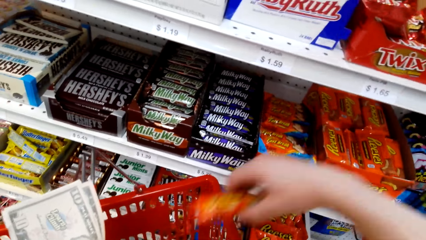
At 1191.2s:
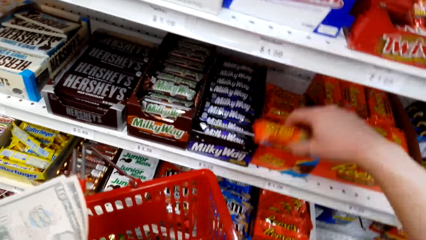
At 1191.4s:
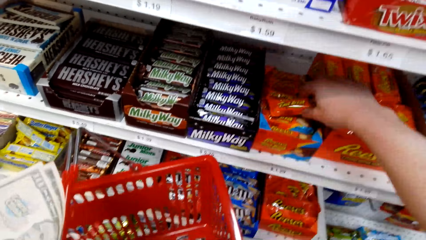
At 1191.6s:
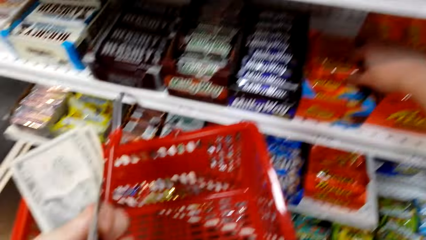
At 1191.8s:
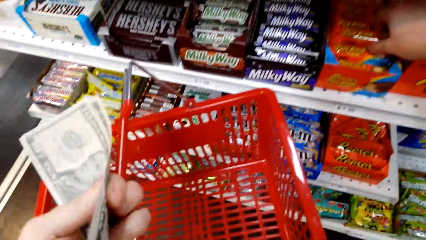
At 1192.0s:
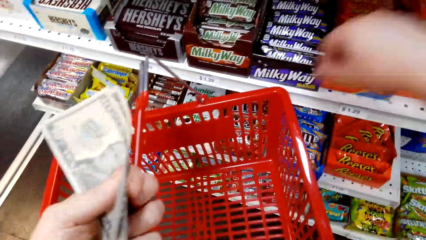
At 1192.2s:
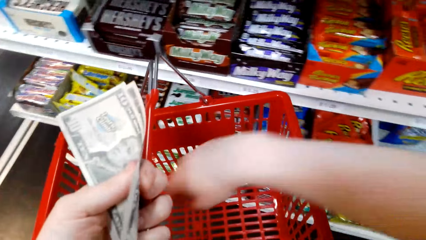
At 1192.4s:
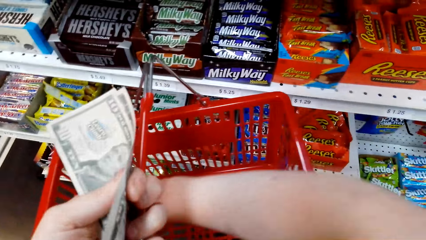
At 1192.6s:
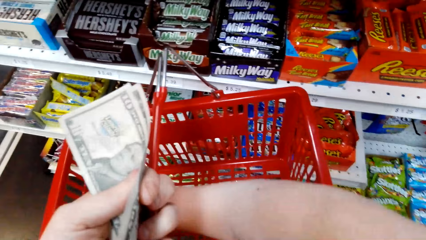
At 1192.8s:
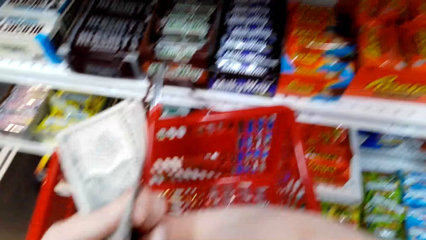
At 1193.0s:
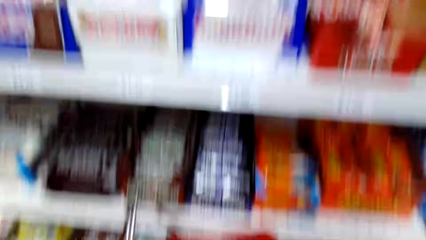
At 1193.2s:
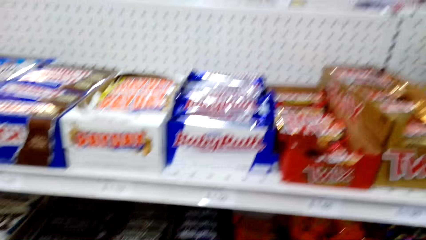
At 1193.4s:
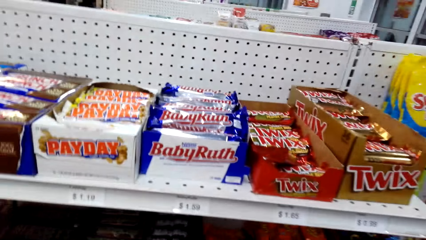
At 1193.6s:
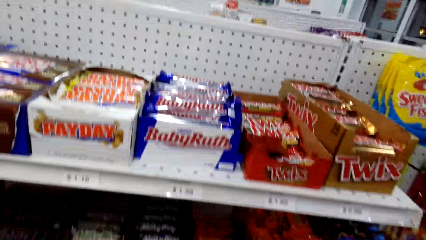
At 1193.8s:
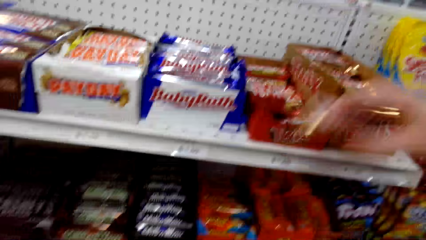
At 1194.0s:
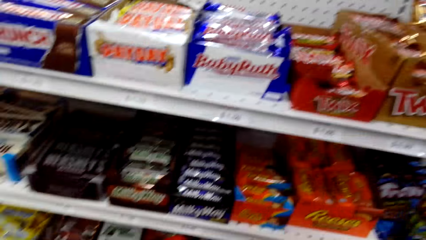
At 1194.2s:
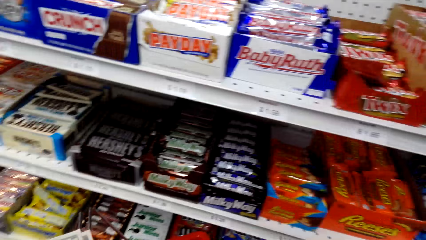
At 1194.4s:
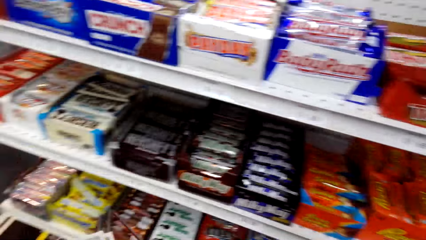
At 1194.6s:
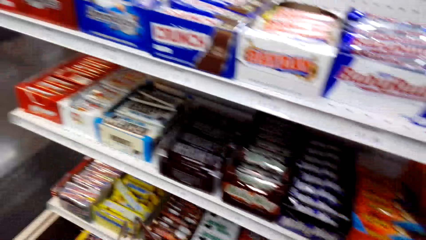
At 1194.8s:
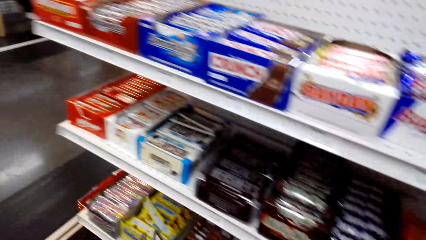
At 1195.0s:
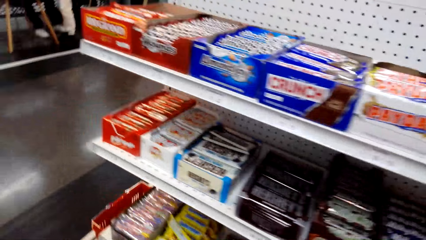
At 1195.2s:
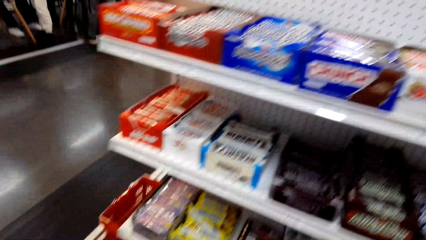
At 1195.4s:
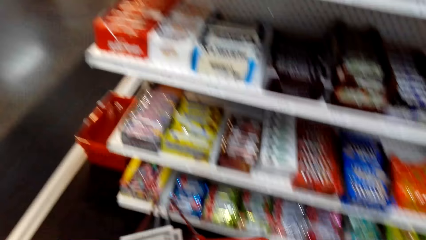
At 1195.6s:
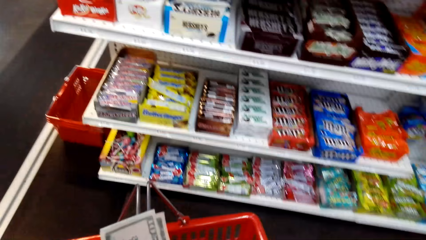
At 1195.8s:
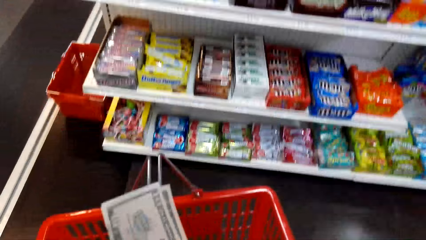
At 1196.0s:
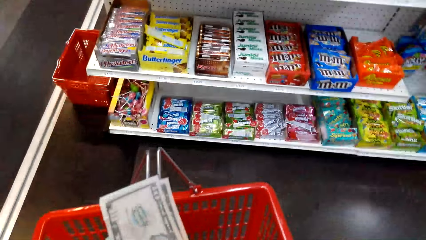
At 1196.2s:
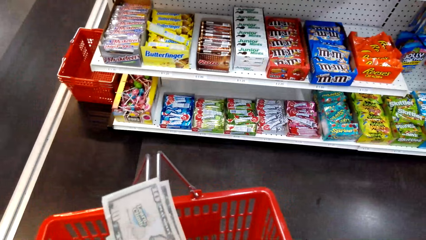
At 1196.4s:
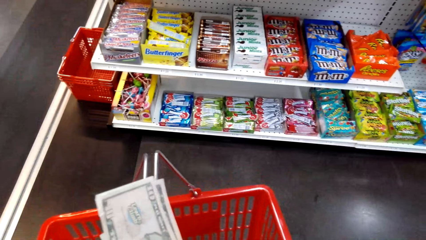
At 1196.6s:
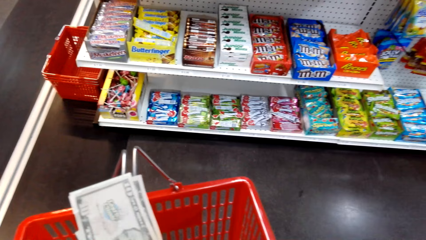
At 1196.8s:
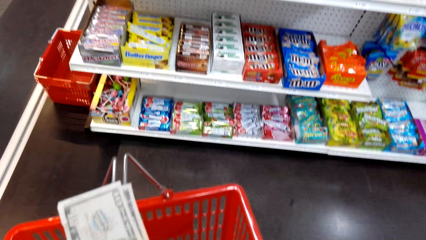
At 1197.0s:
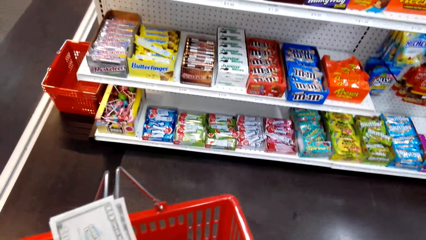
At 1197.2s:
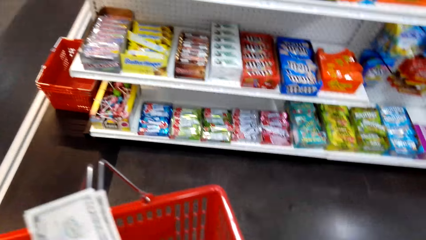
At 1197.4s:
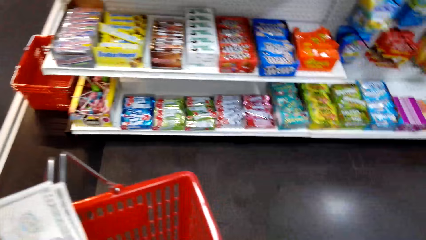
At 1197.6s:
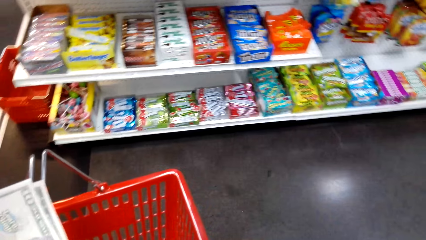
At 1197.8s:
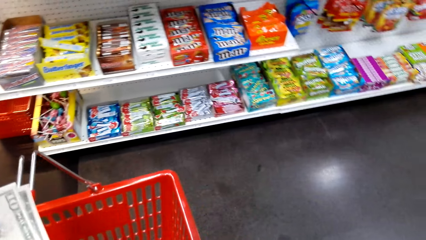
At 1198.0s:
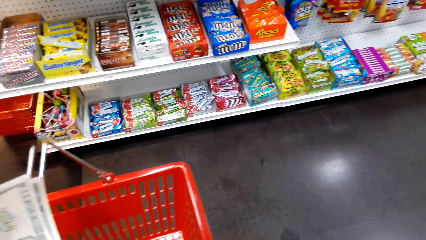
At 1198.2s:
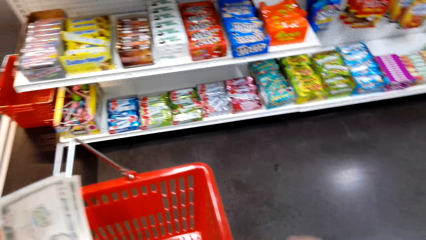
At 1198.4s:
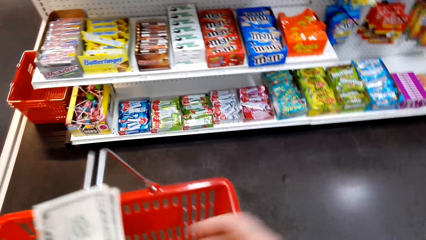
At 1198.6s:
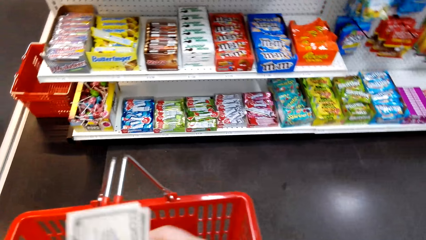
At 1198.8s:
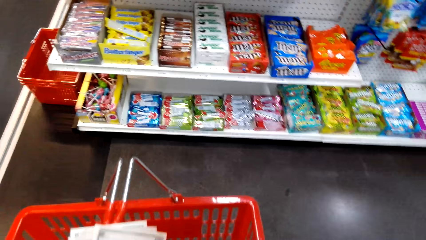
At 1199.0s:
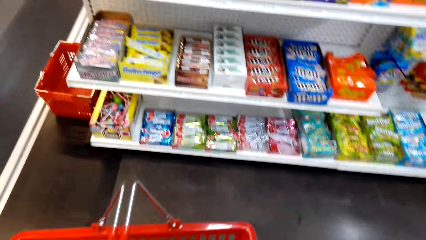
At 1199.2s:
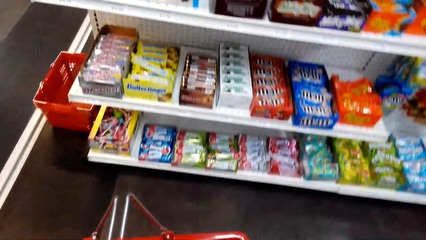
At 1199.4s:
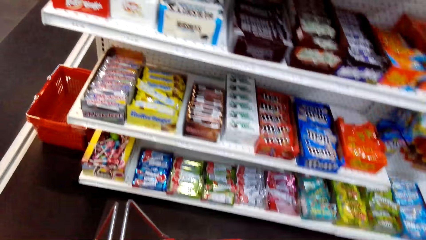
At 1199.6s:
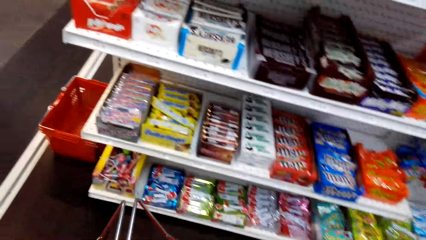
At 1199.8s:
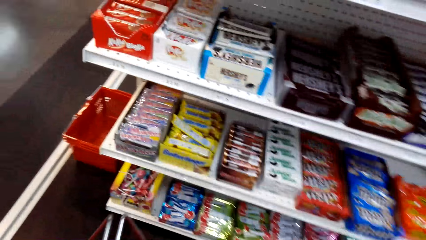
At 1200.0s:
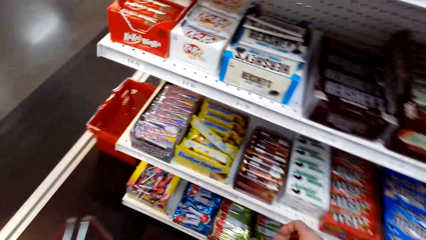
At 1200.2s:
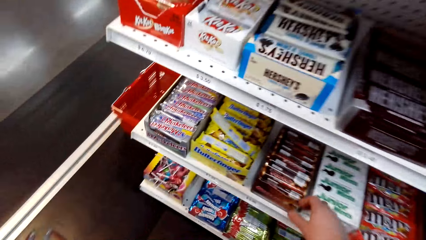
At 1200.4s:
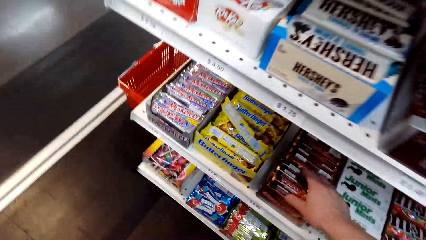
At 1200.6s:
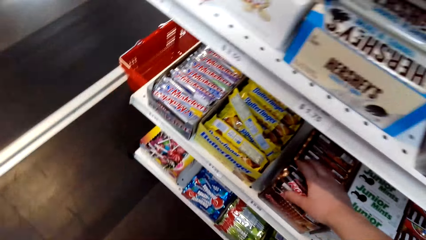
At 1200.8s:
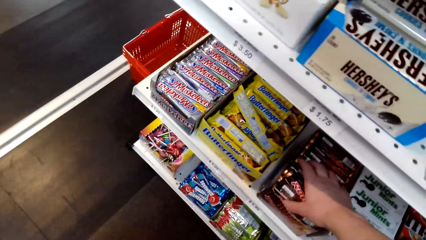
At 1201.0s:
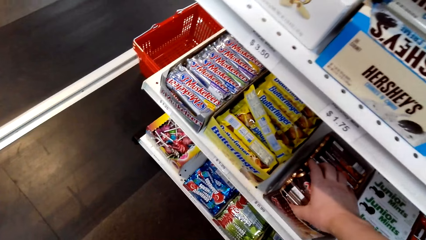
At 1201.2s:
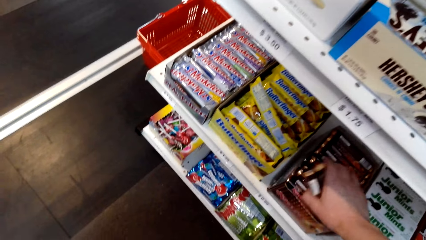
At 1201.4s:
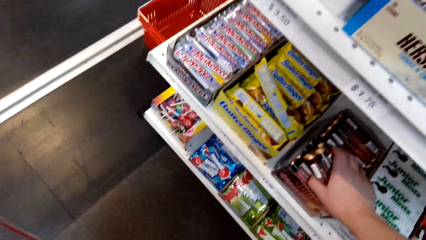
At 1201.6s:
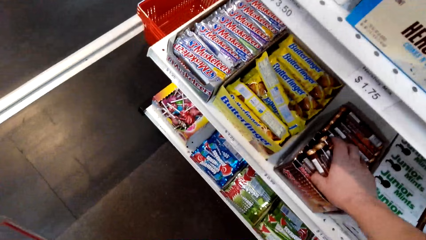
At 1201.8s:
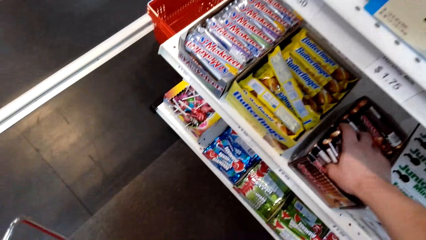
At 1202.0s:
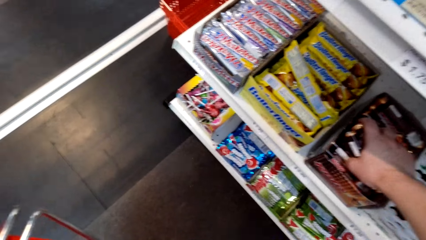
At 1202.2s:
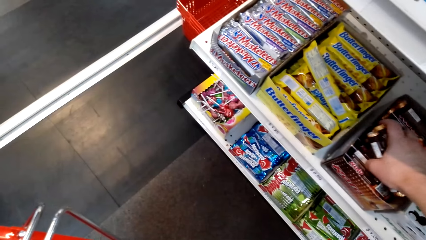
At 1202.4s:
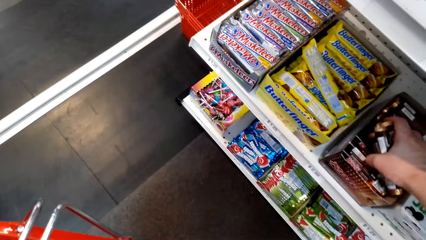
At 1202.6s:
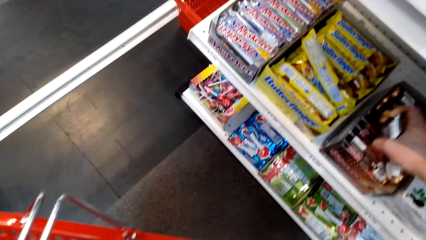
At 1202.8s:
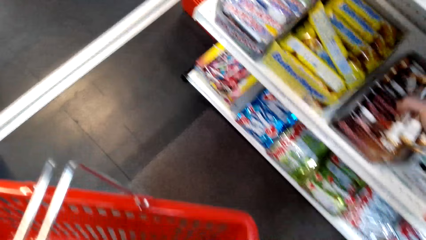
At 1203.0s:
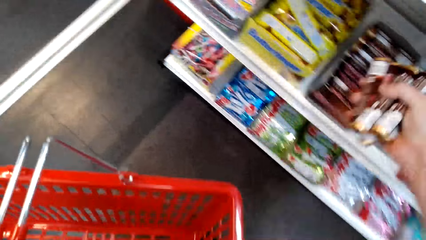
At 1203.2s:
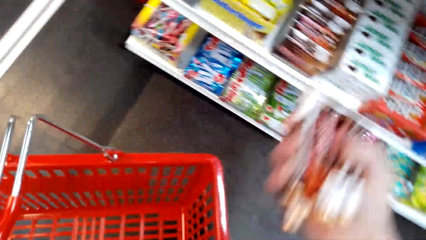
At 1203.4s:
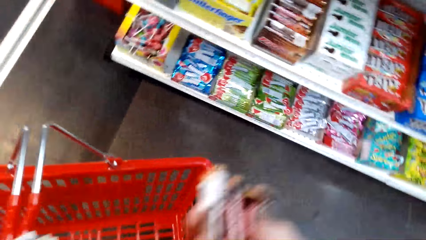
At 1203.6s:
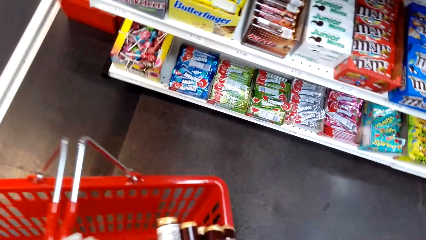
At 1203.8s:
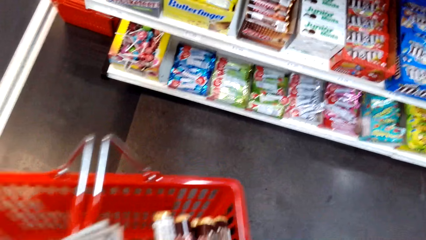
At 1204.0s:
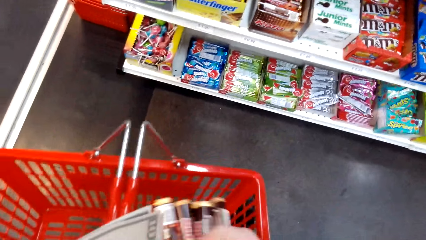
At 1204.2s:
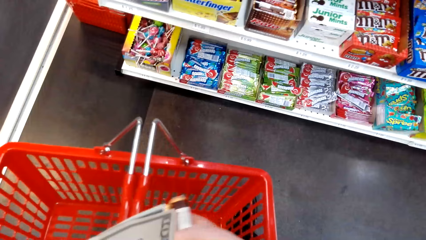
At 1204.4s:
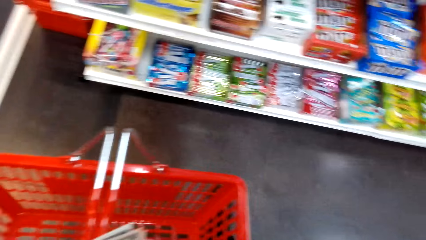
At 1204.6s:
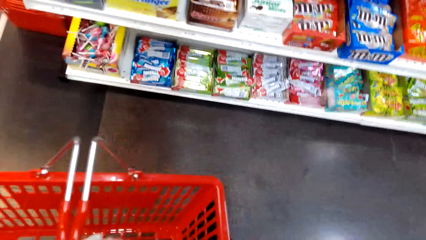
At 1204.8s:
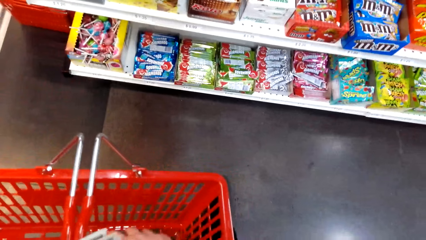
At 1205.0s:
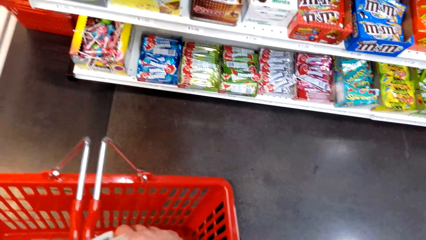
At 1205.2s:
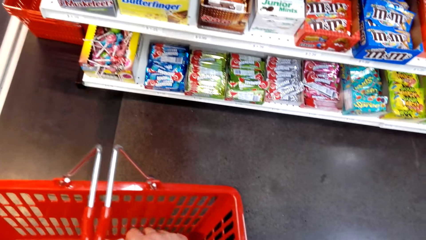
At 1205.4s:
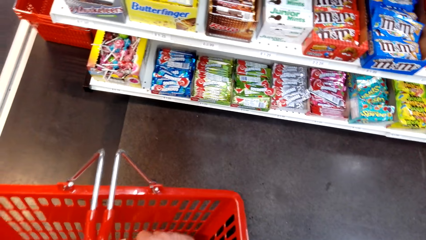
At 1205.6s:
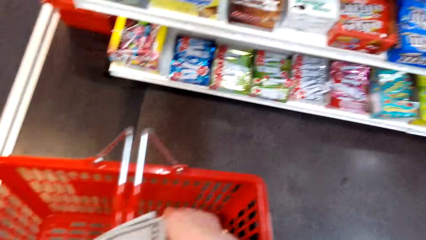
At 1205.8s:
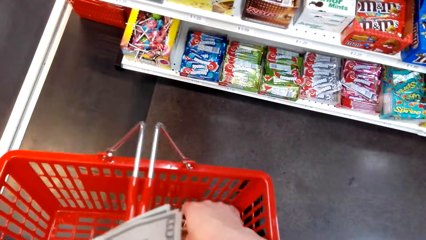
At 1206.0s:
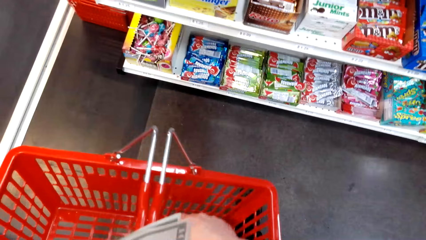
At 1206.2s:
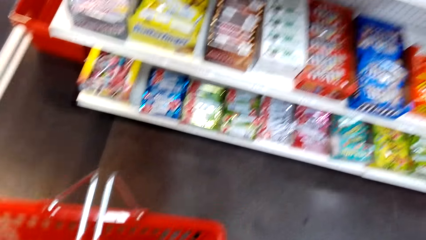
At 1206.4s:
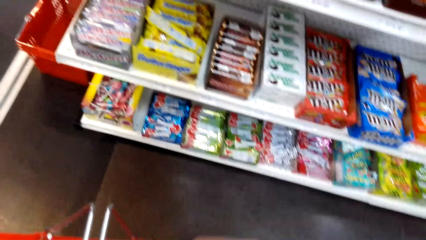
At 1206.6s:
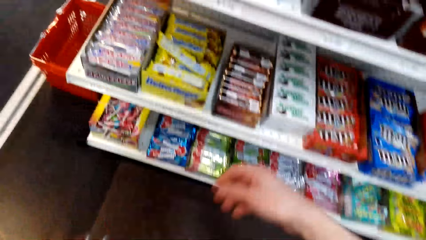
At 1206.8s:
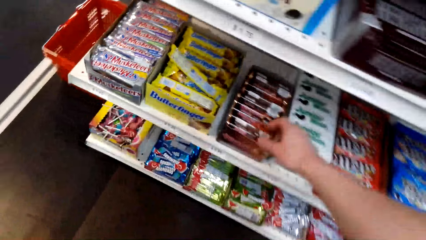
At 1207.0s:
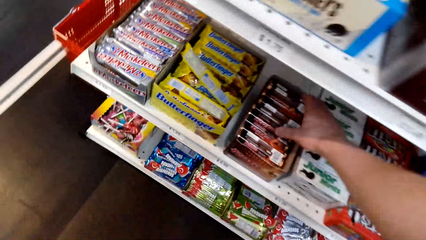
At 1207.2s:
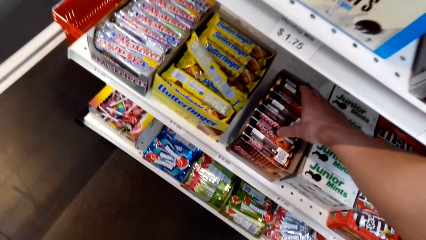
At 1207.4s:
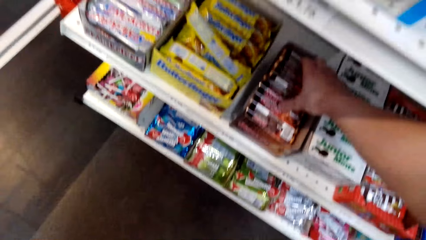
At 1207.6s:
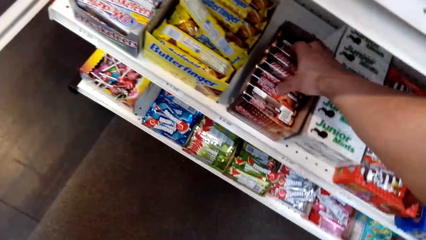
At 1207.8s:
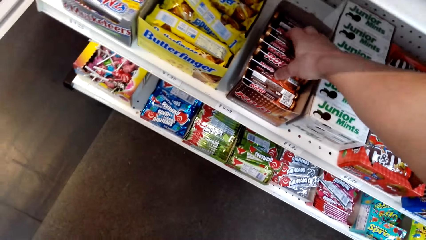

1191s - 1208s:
The camera wearer lifts a snack from the shopping basket. They place the Reese's on the shelf, on the others. They lift a snack. They look around the shelf. They pick Rolo from the shelf or a box. They put the Rolo in the shopping basket.
